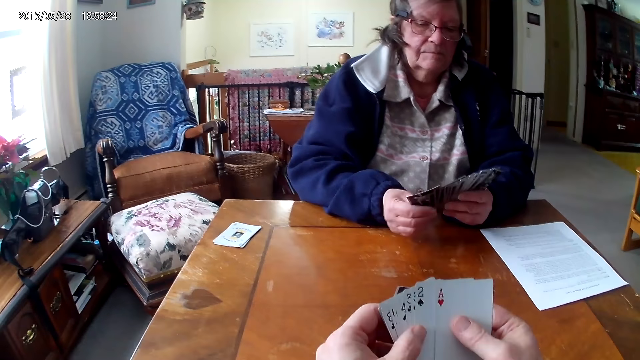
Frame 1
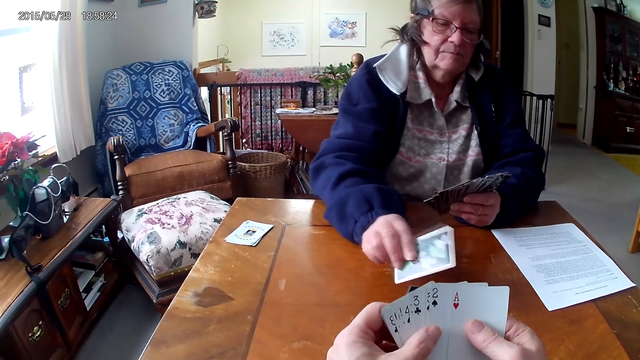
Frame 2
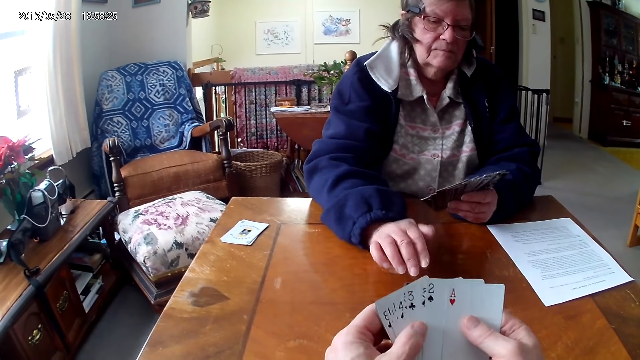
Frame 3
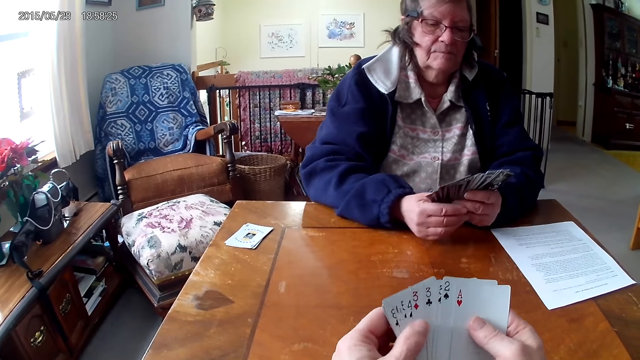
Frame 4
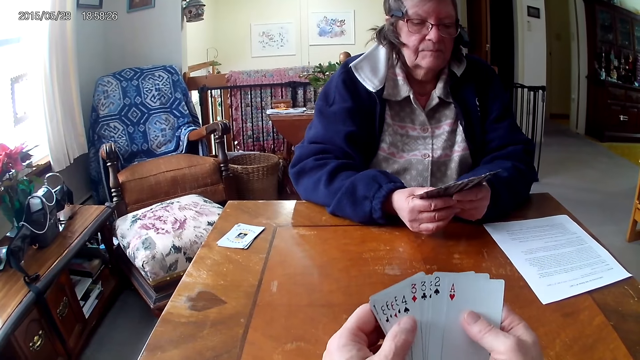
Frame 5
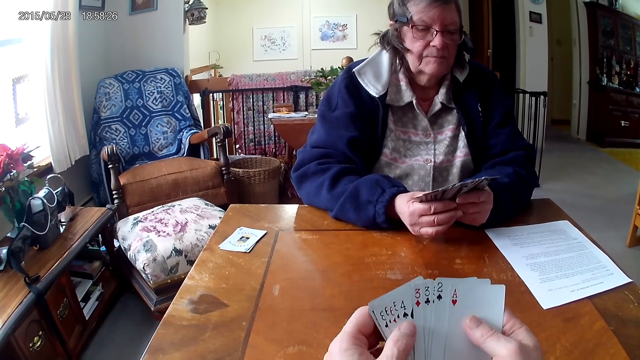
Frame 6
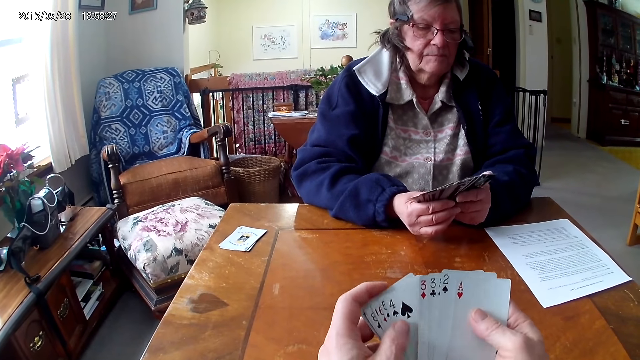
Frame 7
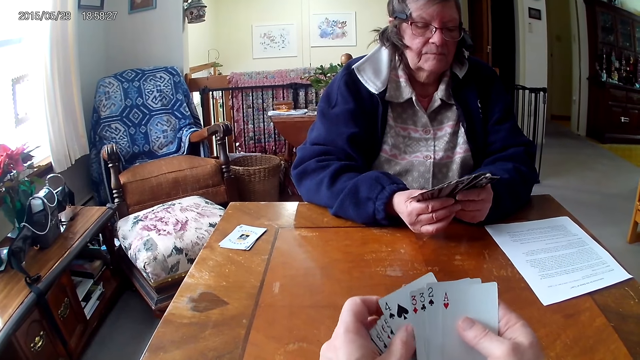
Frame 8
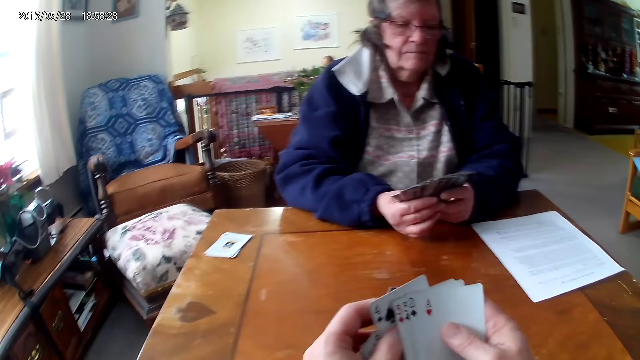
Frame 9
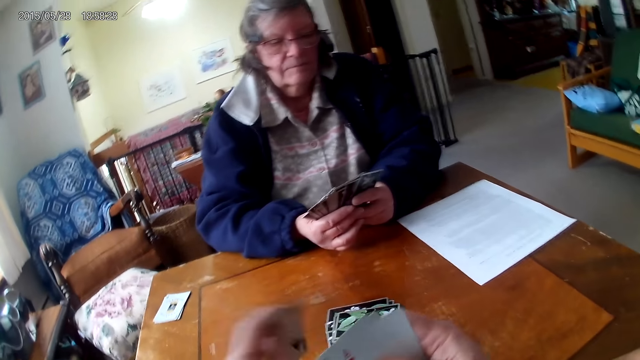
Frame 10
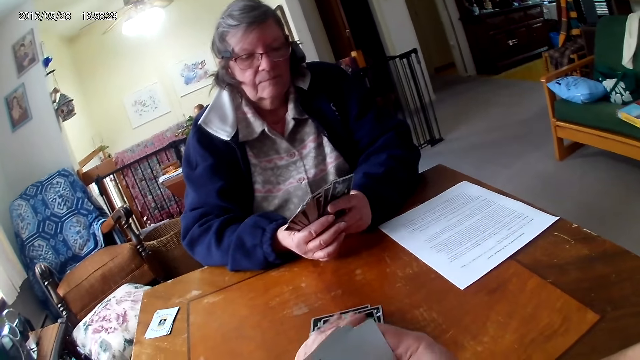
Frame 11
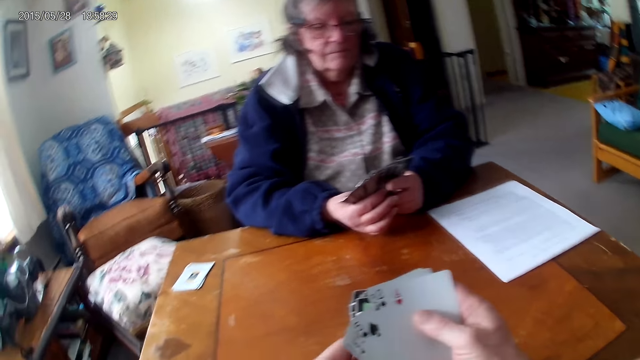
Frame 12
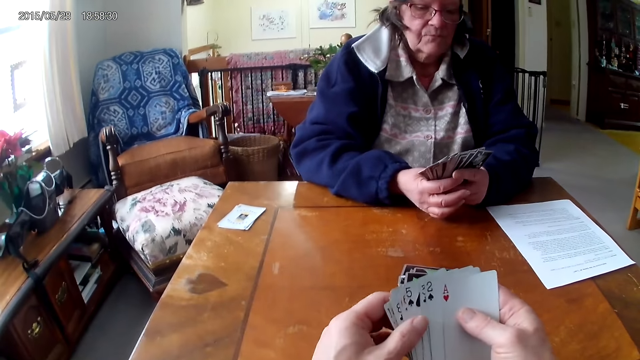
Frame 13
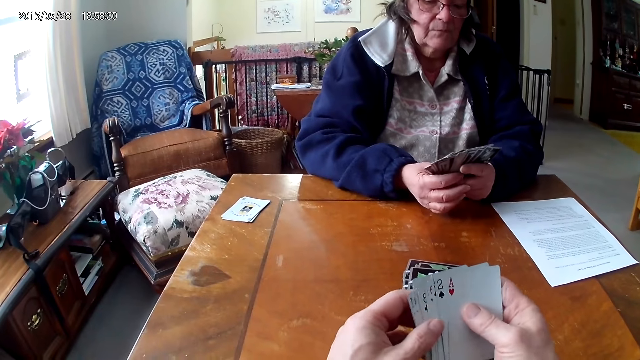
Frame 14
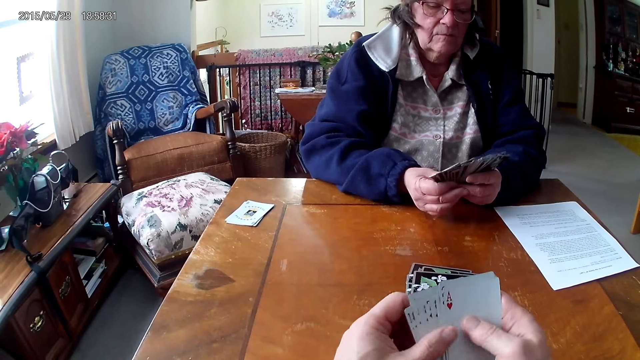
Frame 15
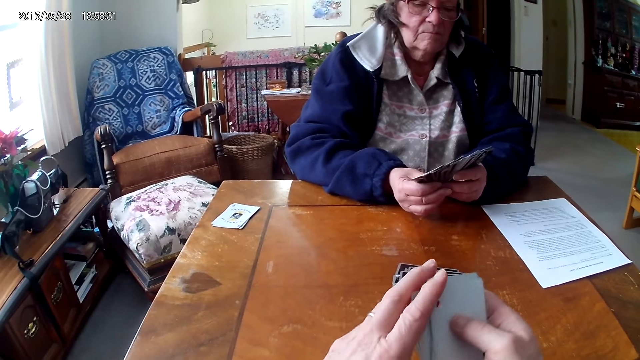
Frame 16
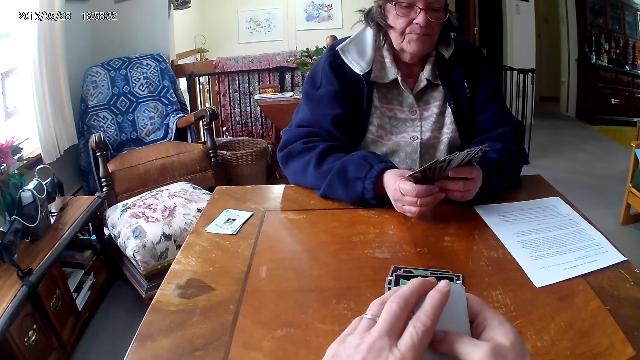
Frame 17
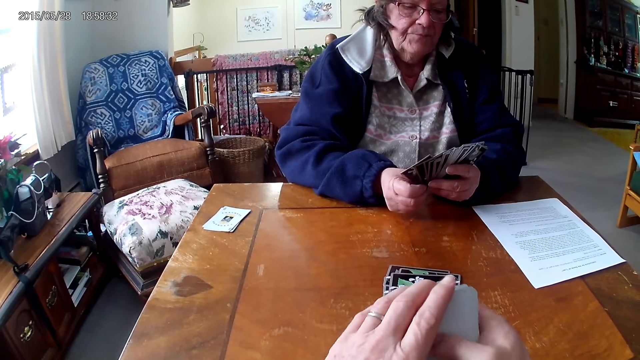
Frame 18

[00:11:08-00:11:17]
A woman throws cards on the table. The camera wearer arranges the cards and throws a card on the table.

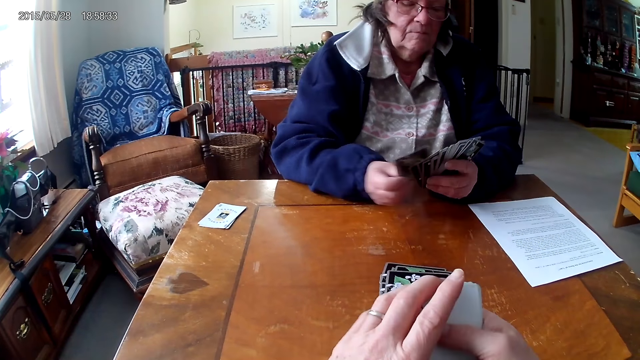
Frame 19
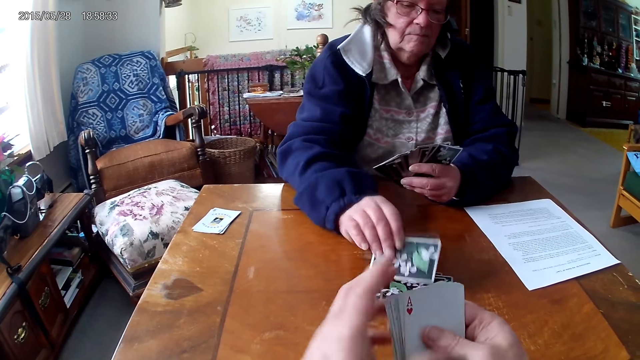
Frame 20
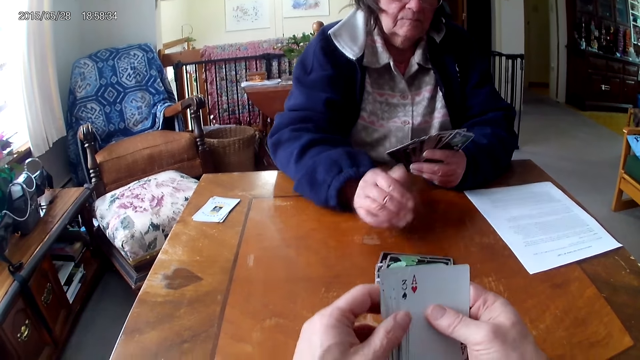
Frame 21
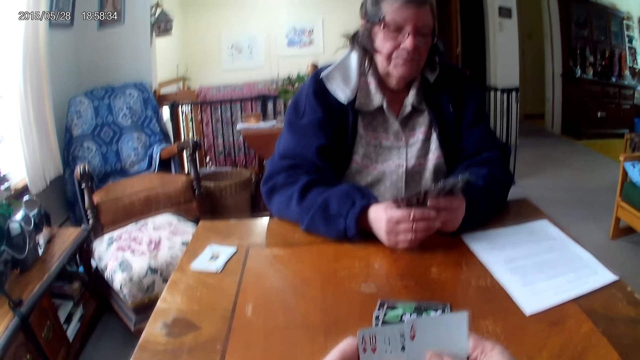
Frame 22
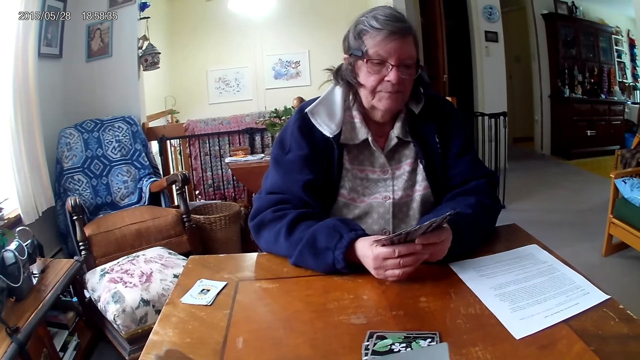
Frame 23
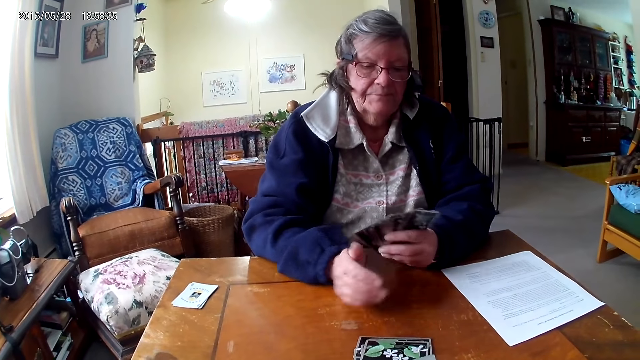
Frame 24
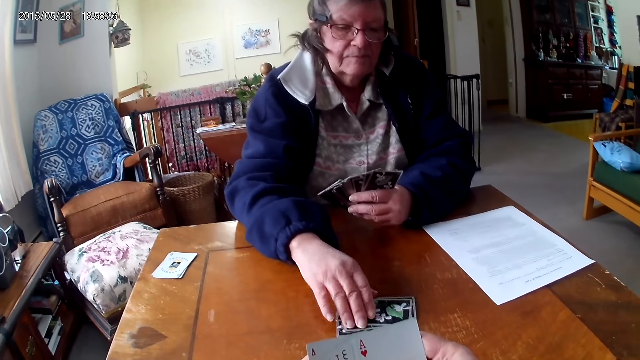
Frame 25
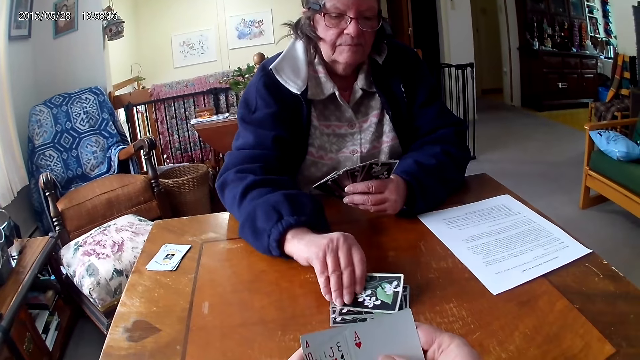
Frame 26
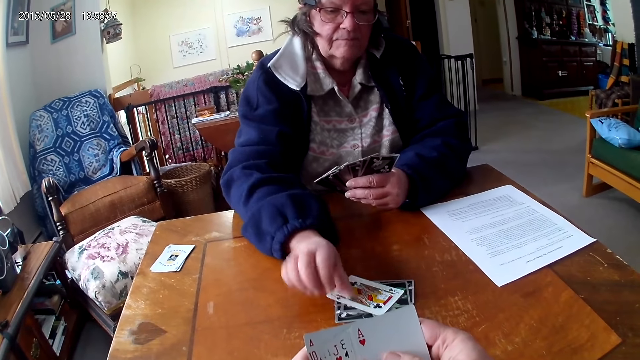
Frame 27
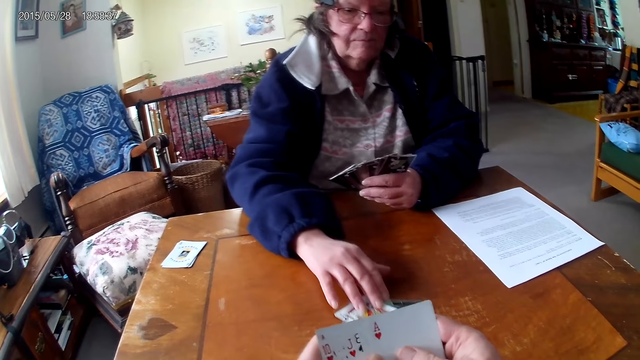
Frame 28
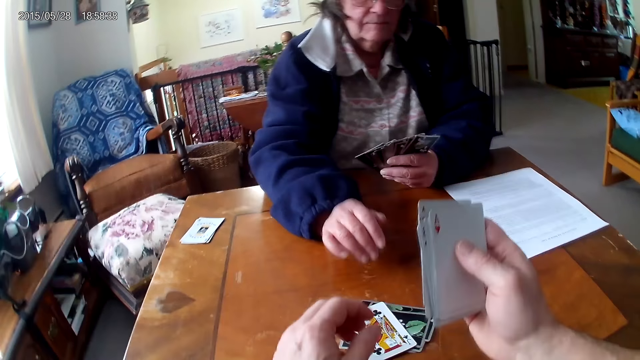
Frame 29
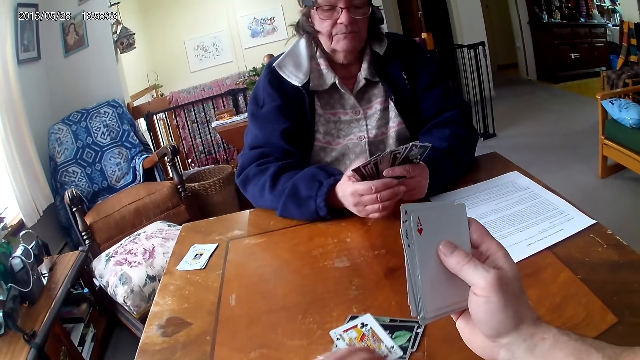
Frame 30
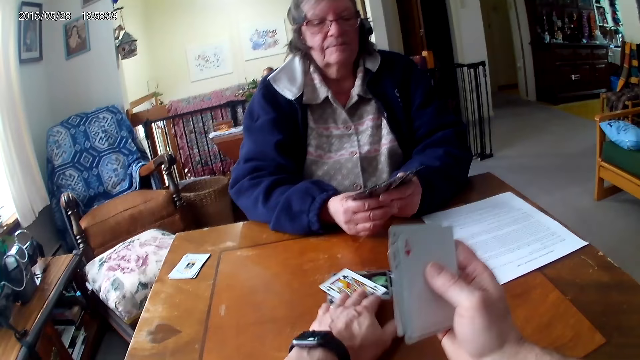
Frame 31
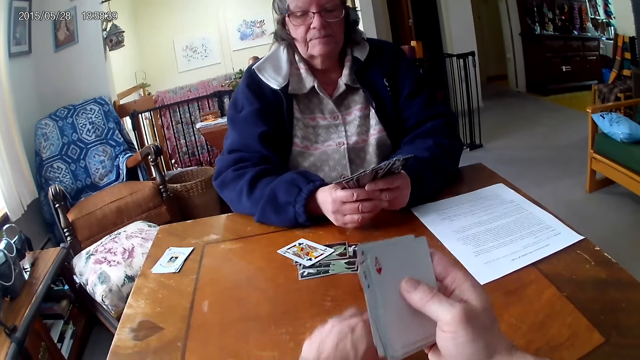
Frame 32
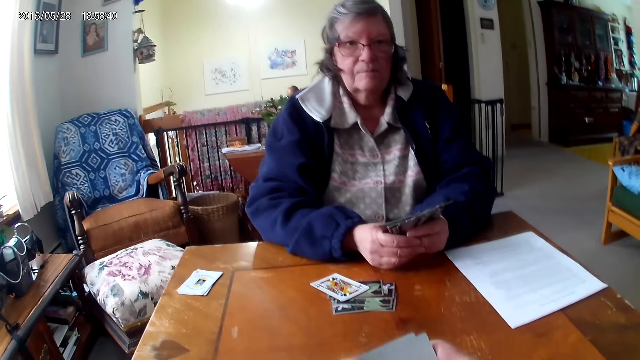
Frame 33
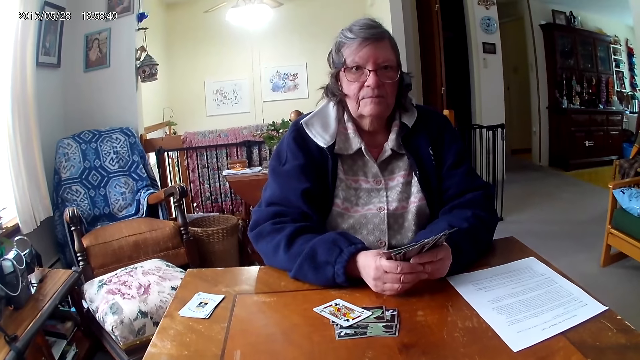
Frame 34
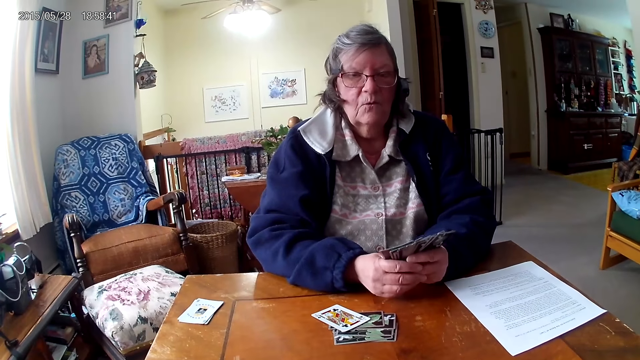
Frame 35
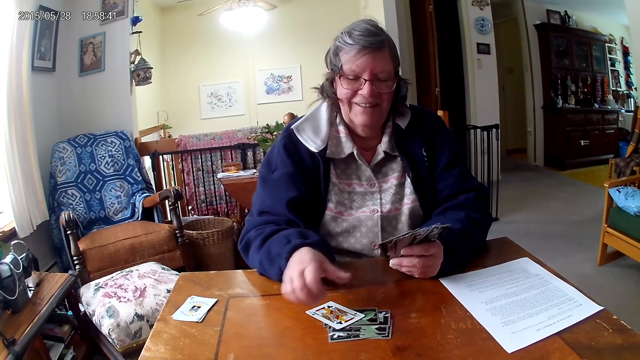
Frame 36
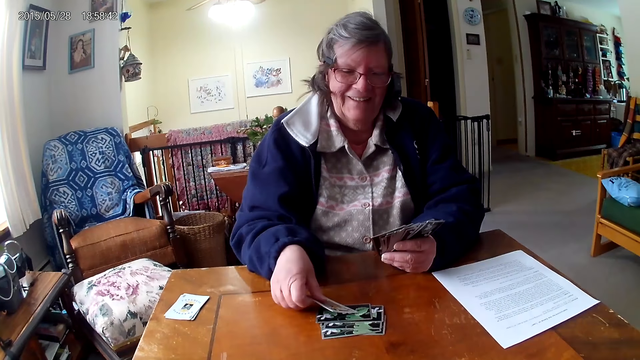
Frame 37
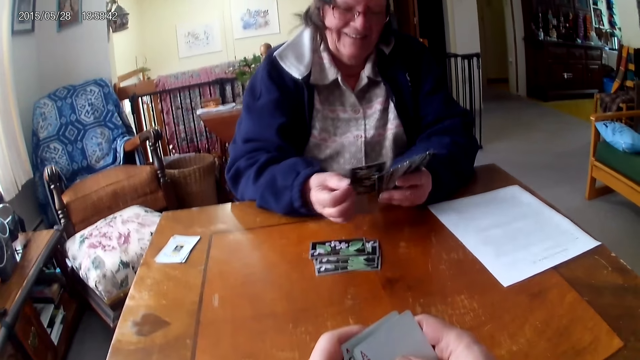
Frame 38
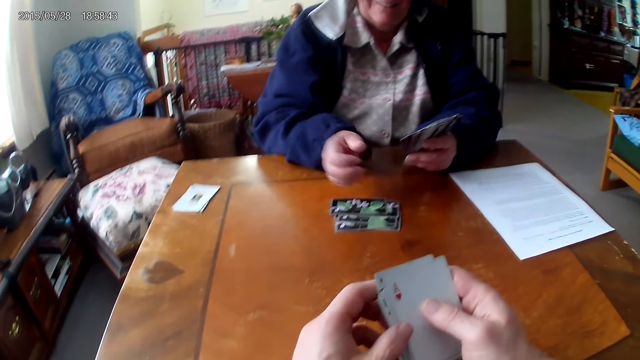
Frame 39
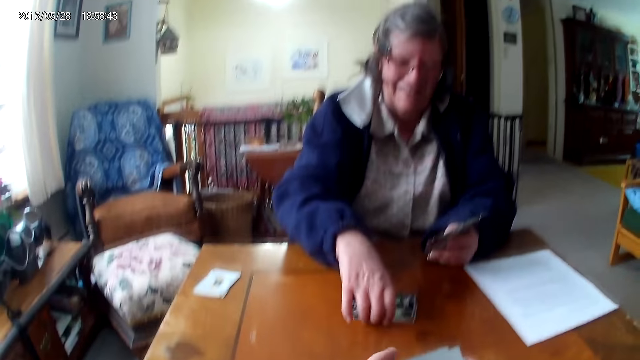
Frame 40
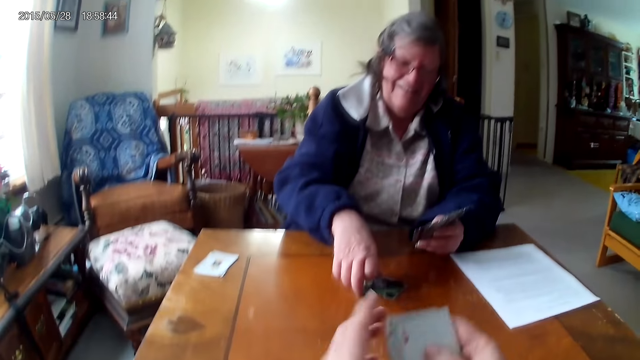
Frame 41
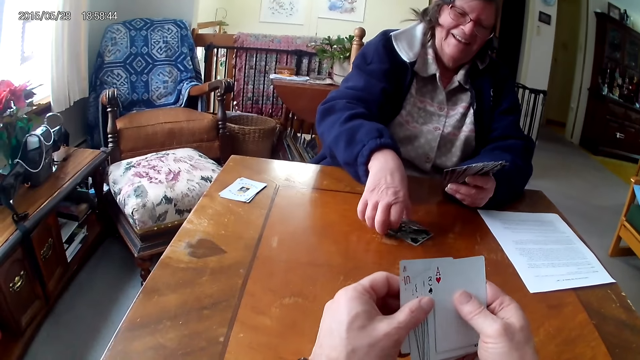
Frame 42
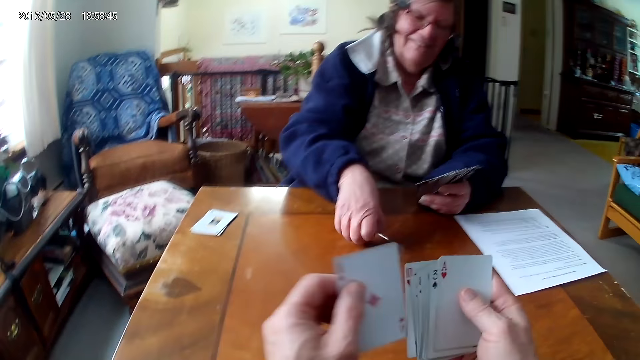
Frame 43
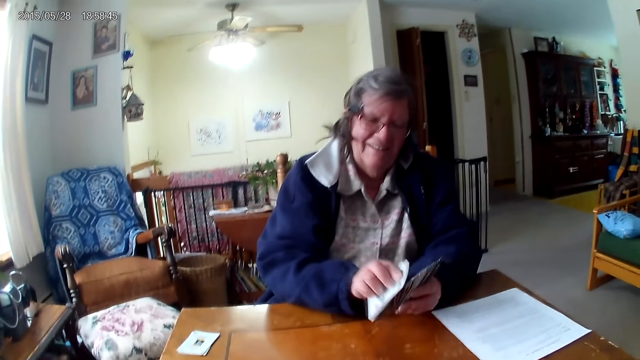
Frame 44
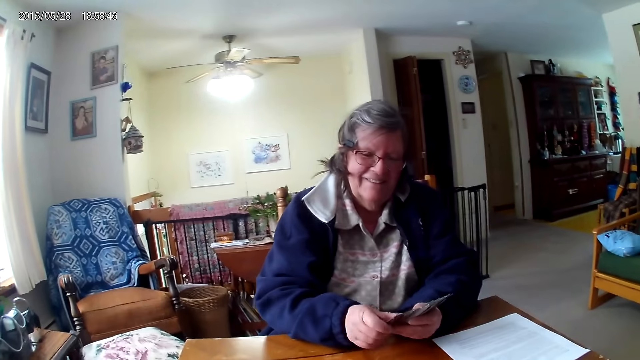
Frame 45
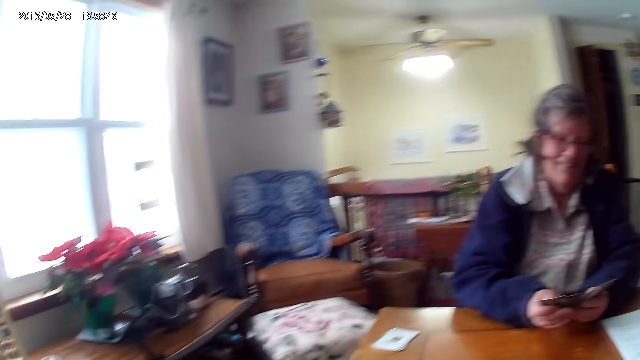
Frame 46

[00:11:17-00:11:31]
A woman throws cards on the table. The woman flips a card on the table, takes the cards and pushes the cards back. The camera wearer pushes the cards back on the table. The woman picks up a card and picks up the cards on the table.
